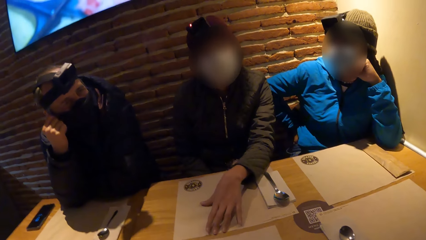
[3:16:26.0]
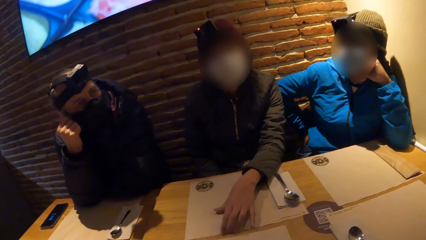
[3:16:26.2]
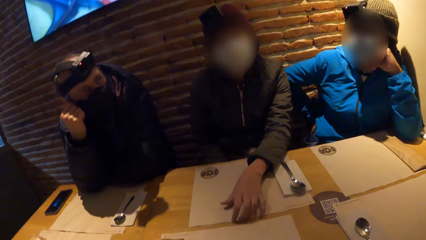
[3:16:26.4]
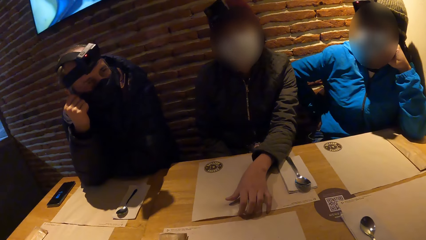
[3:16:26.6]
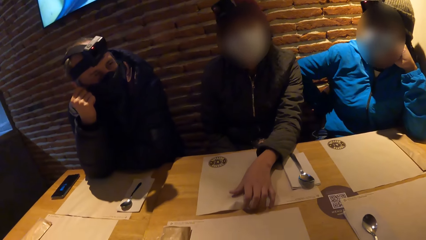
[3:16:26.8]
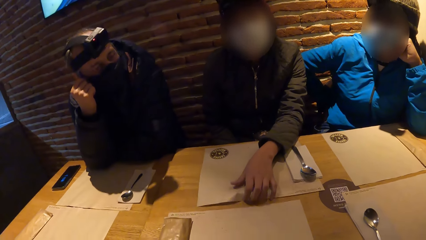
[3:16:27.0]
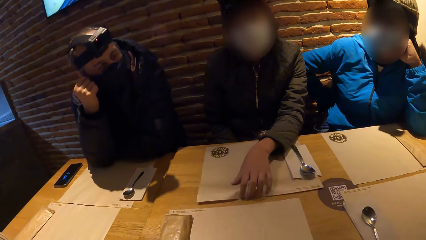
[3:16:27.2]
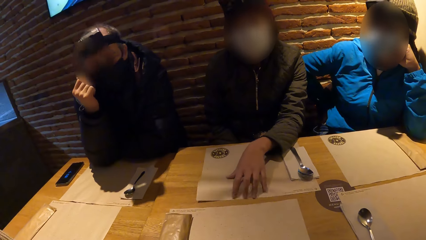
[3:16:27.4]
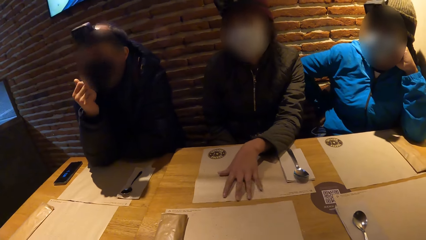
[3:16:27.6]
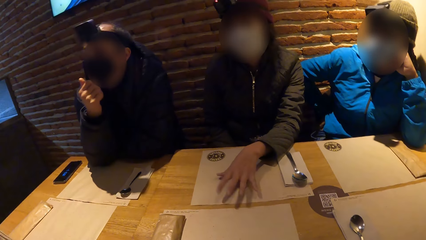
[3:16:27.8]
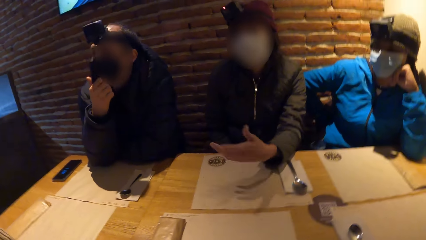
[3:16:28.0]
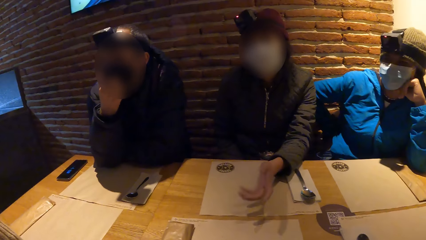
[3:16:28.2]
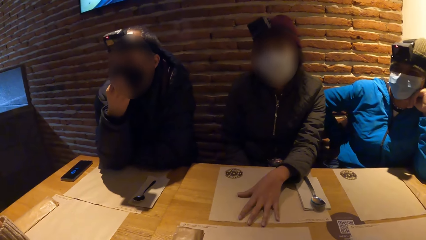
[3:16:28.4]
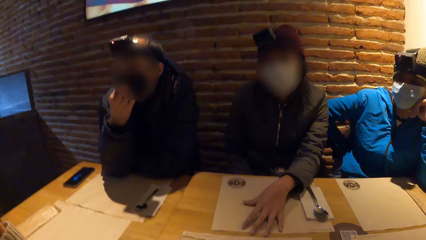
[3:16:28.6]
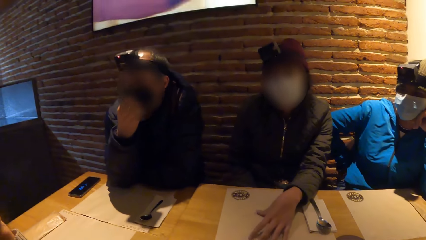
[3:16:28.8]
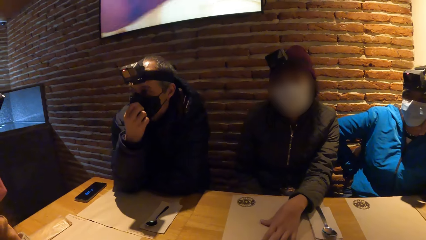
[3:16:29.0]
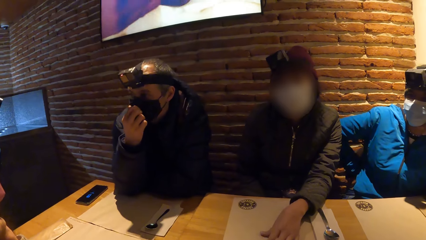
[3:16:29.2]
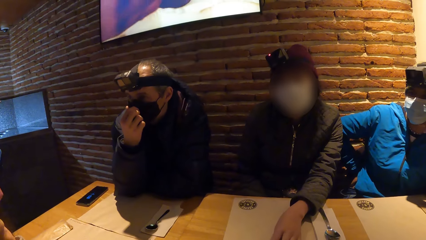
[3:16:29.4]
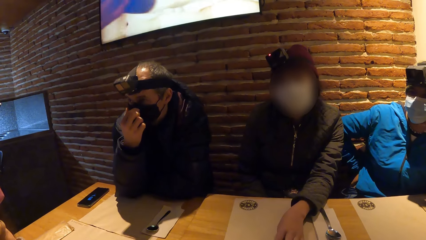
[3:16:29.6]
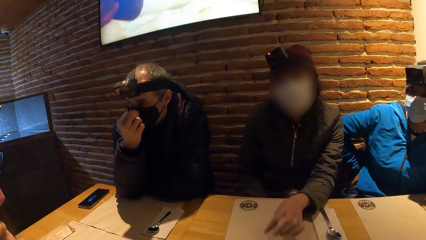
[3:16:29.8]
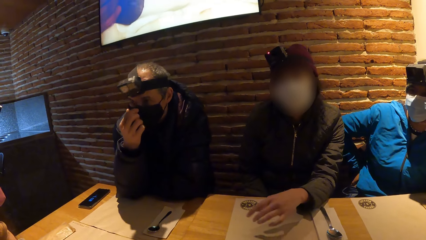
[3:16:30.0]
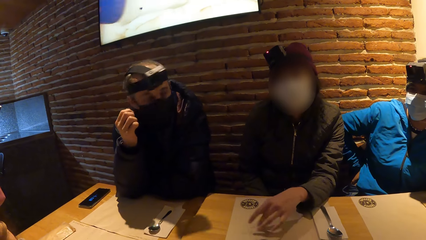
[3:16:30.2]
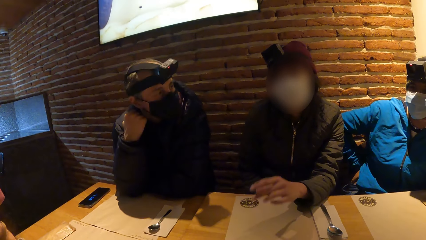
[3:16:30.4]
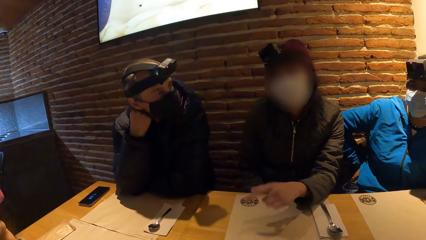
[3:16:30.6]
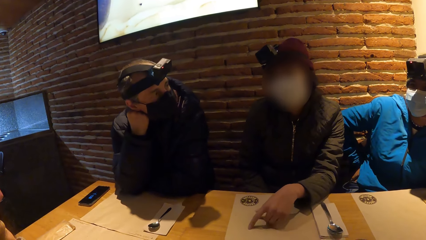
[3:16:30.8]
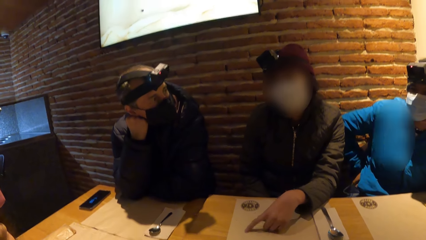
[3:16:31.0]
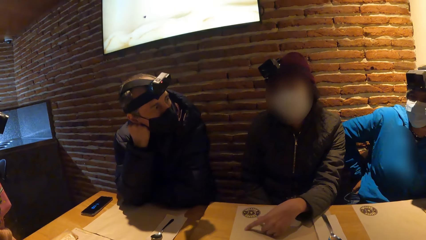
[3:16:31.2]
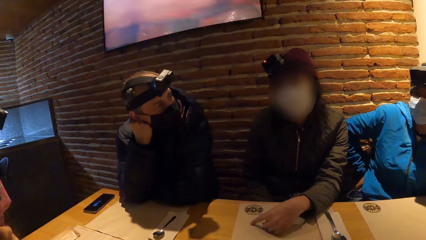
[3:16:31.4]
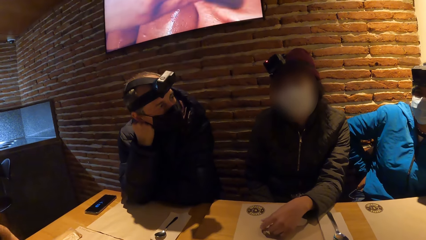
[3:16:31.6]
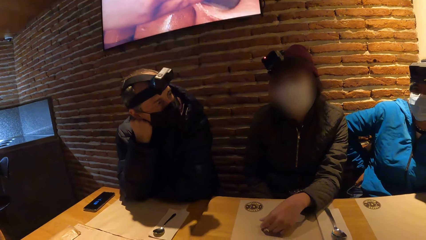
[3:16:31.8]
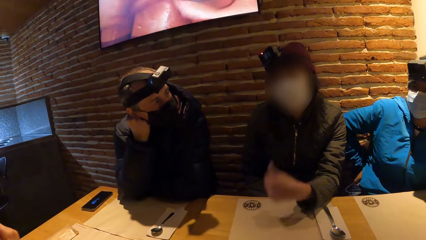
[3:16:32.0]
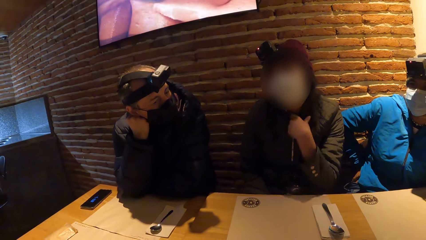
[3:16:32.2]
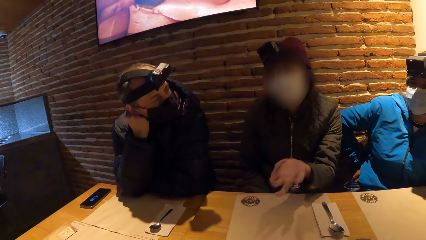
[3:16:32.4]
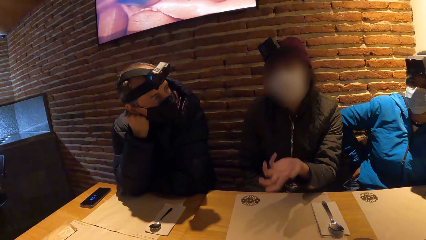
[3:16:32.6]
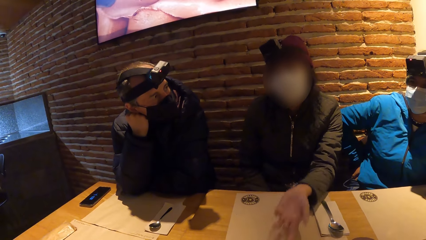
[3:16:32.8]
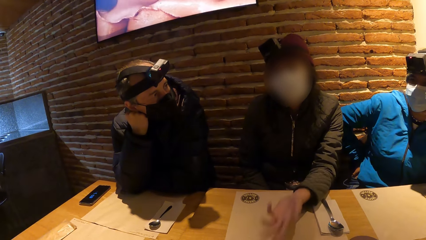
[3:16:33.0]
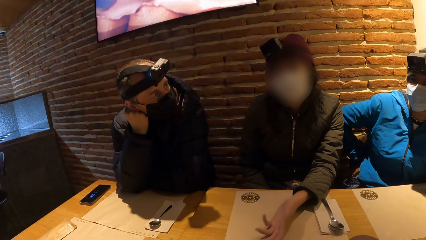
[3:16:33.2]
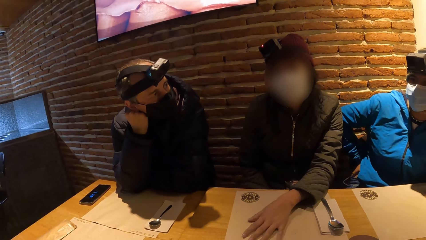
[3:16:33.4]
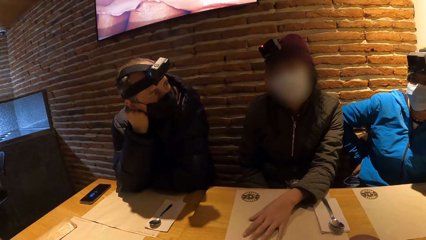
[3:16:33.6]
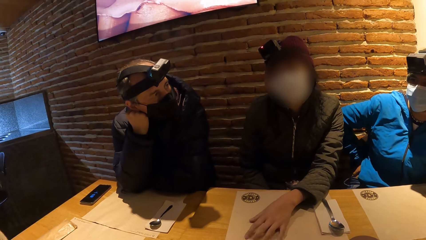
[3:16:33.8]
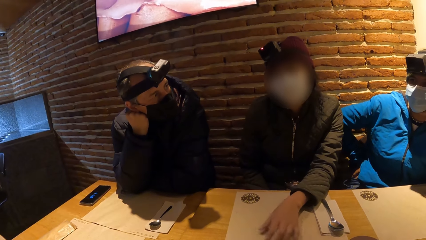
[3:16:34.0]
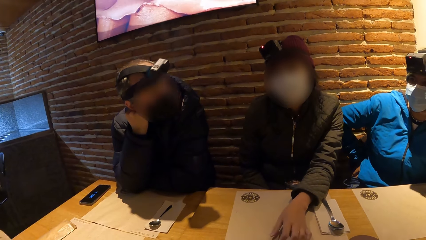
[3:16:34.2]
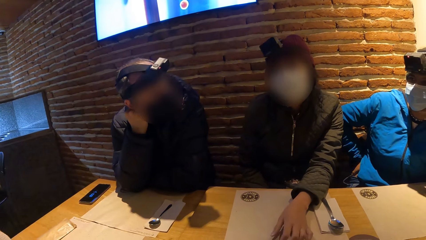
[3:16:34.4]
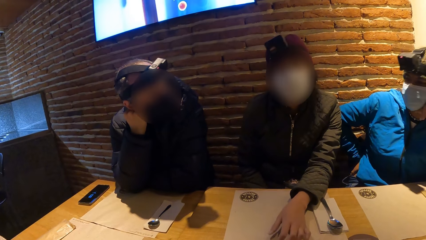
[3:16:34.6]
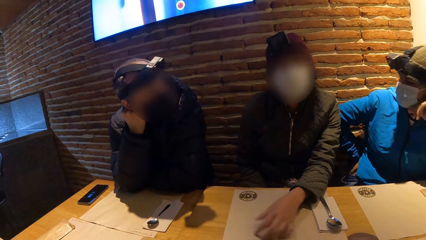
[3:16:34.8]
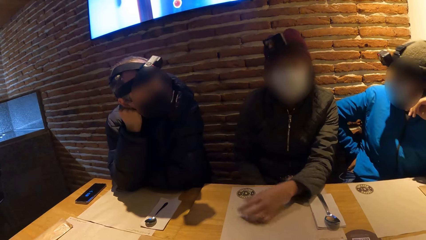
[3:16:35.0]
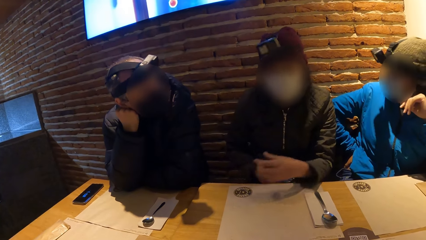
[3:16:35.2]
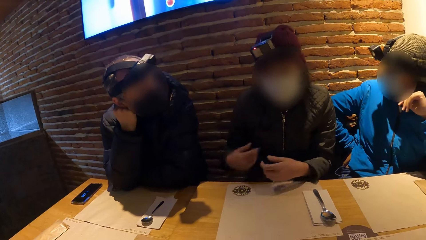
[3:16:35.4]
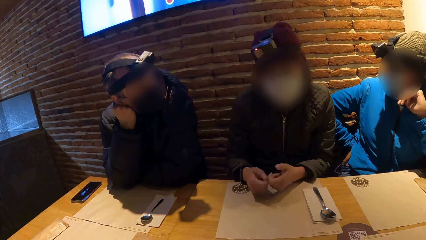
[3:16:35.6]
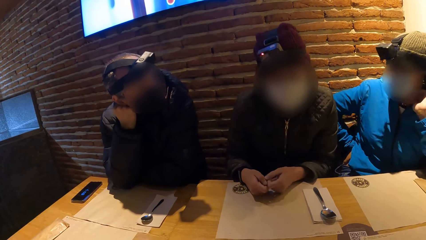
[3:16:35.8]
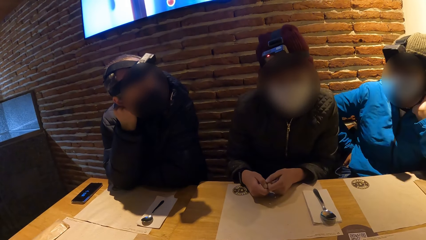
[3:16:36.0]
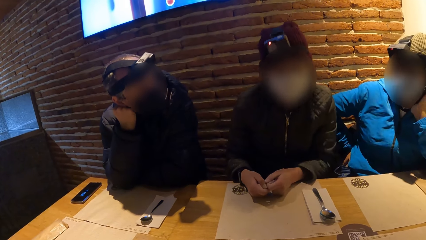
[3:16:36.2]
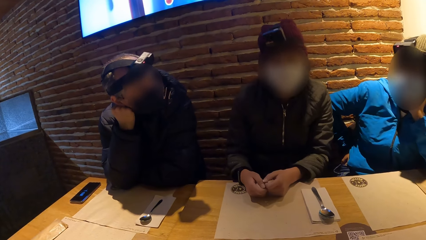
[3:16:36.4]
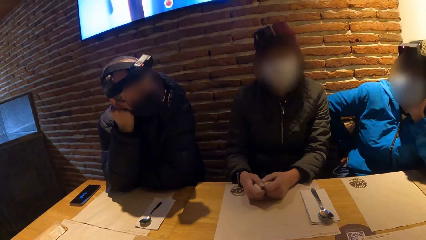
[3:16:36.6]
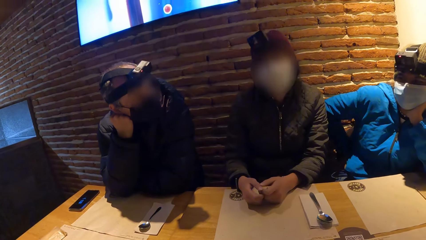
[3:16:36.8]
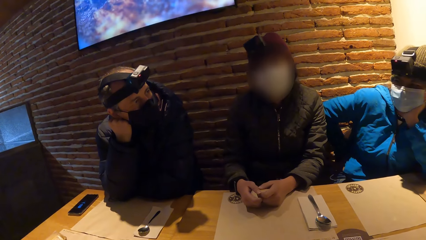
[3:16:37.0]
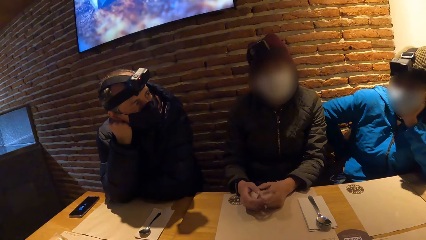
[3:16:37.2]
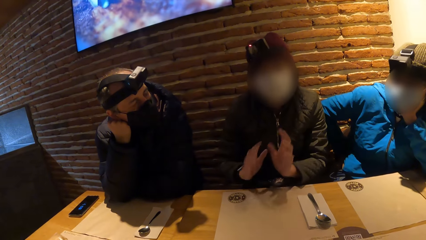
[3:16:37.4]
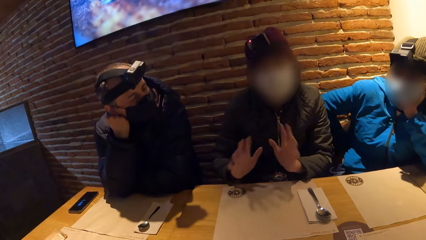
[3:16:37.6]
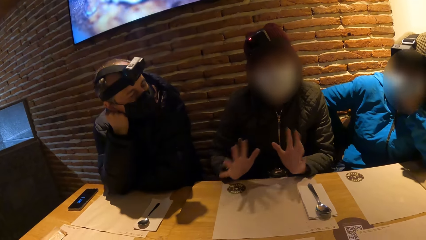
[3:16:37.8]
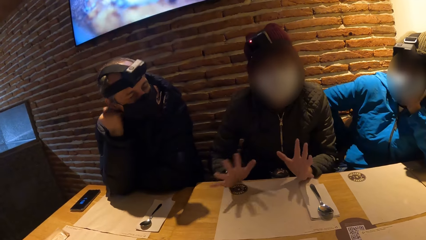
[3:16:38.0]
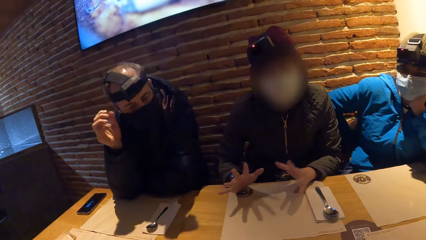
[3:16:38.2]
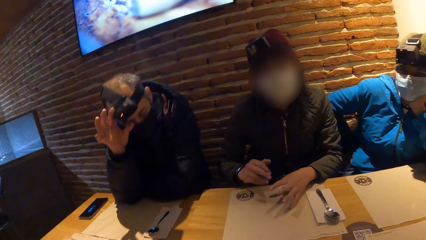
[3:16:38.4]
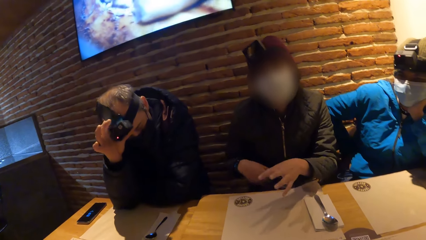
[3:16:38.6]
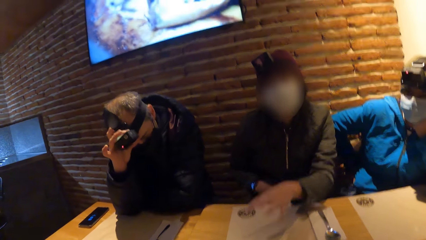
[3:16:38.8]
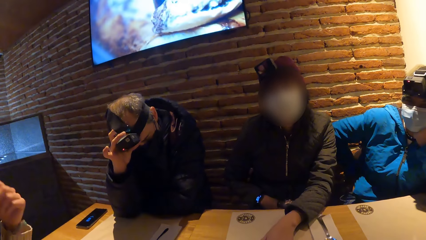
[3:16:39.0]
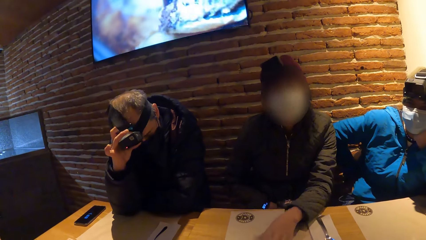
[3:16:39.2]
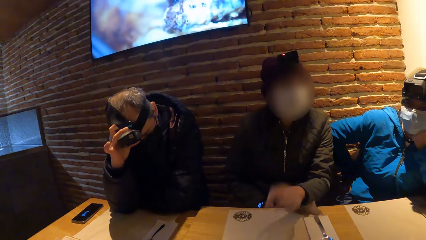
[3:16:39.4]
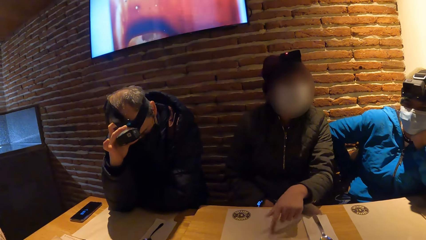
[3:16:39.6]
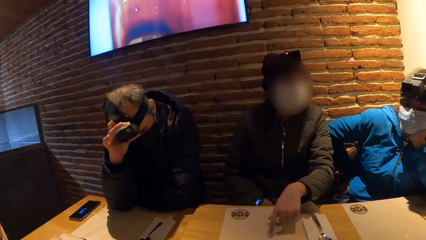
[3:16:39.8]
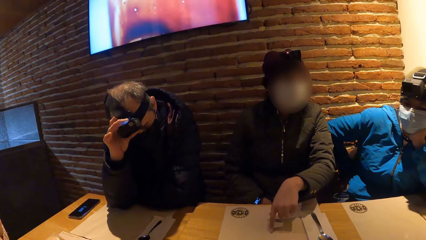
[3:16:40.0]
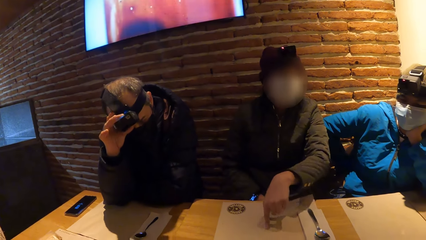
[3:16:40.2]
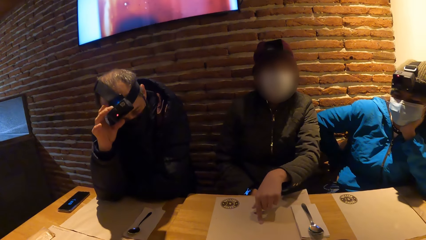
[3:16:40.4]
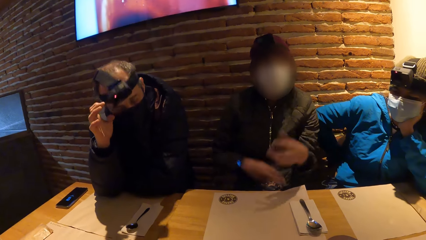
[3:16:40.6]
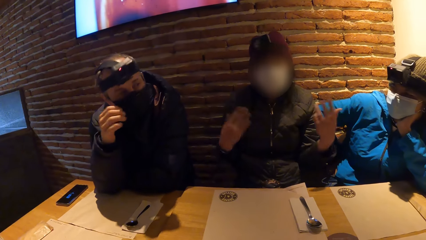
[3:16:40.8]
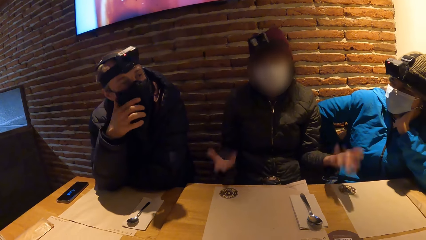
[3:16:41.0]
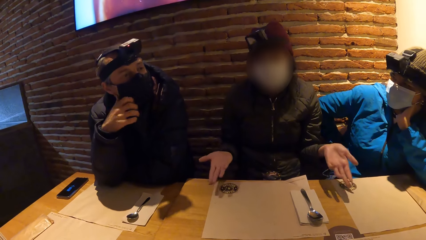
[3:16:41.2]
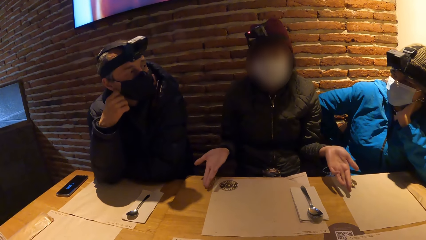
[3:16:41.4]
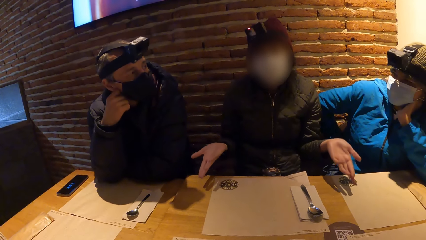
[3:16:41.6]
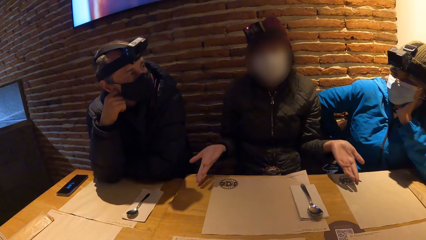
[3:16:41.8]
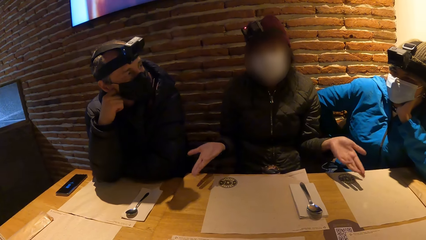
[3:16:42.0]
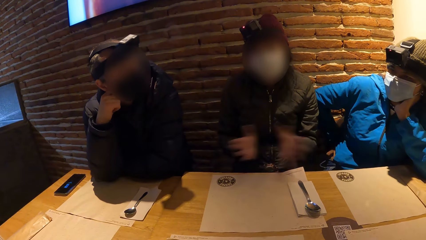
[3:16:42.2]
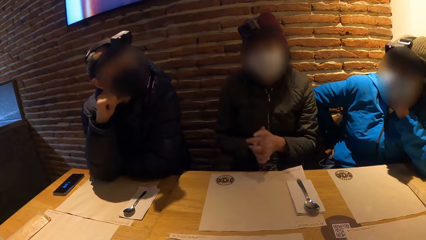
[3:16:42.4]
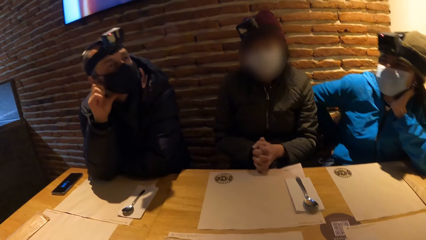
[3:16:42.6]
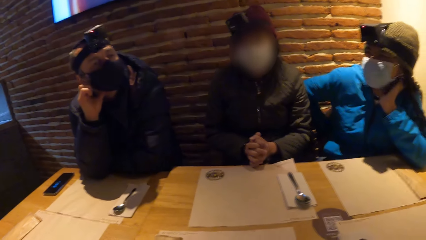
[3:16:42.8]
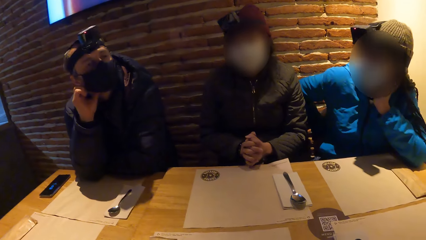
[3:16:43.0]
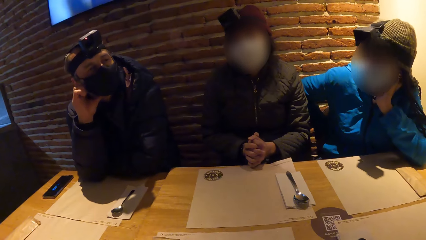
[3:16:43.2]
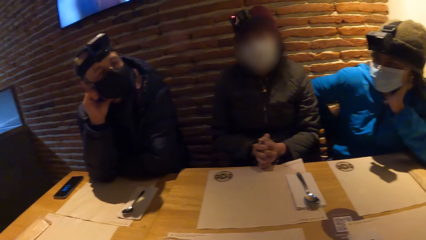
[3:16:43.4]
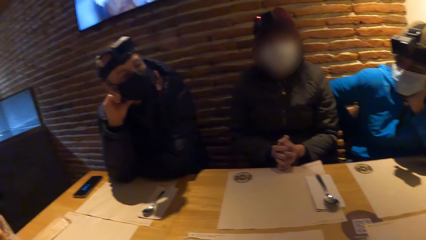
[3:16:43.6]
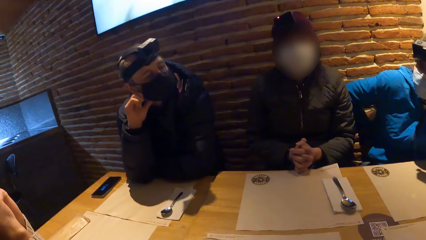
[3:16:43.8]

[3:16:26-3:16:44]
A person touches the mask. Another person moves the hand on the table, puts both hands on the table, and shakes both hands. A man adjusts the camera on his head with his right hand. The first person moves the mask on the face. The second person talks to the camera wearer.
